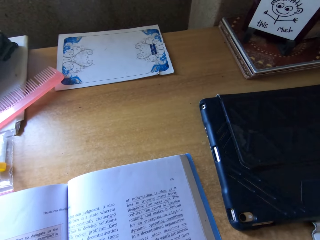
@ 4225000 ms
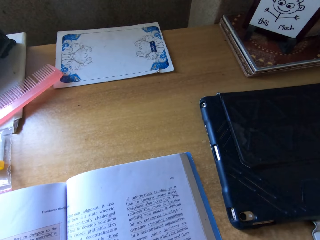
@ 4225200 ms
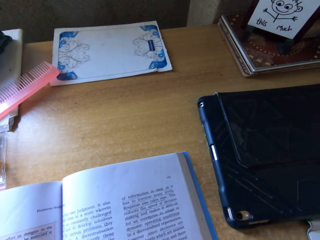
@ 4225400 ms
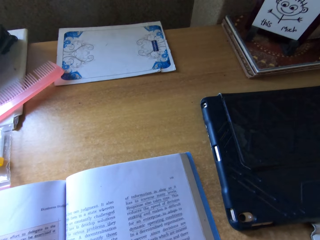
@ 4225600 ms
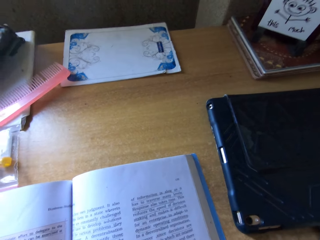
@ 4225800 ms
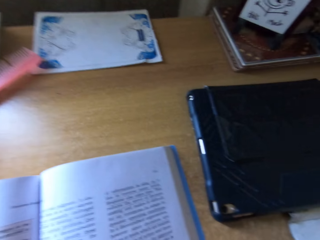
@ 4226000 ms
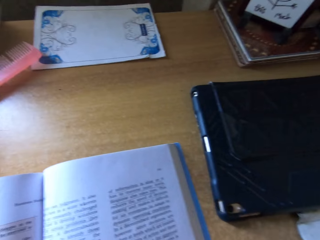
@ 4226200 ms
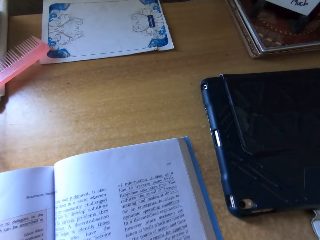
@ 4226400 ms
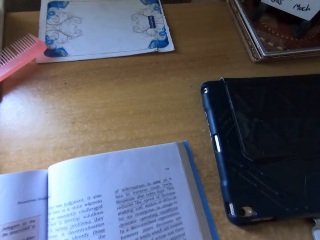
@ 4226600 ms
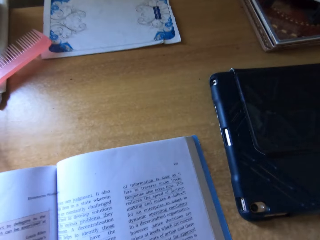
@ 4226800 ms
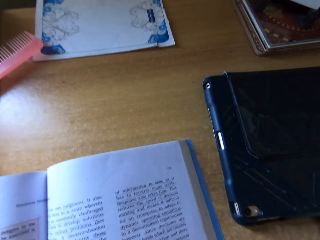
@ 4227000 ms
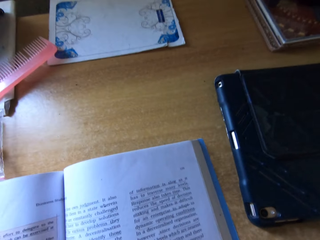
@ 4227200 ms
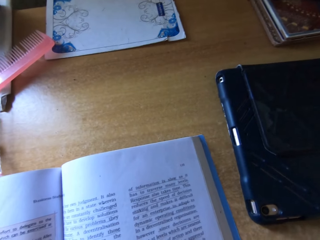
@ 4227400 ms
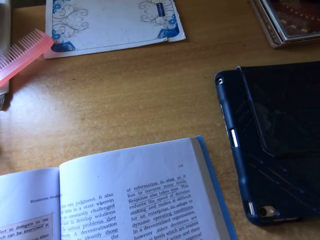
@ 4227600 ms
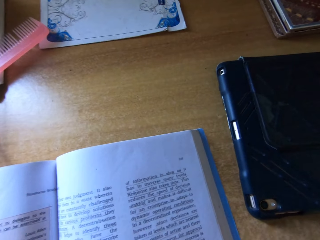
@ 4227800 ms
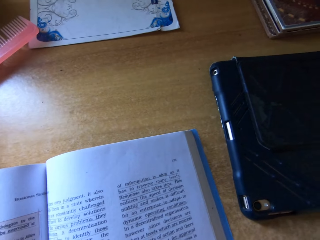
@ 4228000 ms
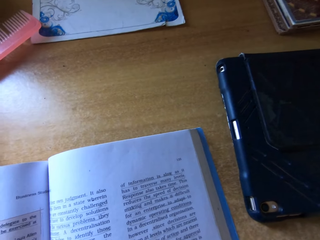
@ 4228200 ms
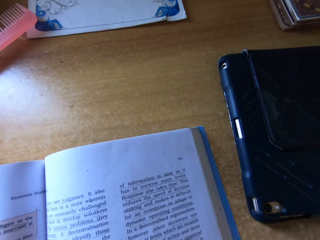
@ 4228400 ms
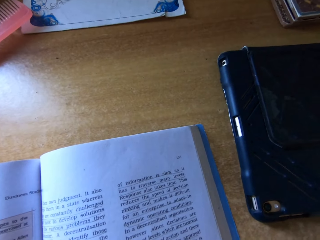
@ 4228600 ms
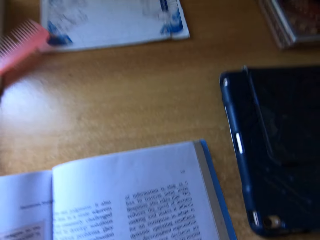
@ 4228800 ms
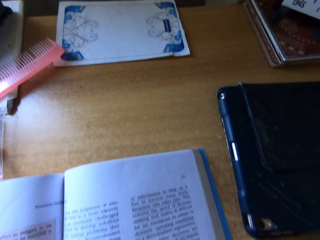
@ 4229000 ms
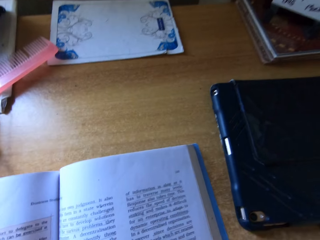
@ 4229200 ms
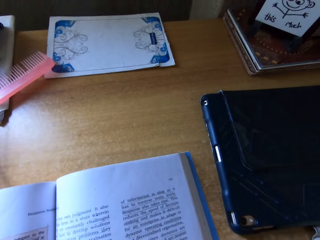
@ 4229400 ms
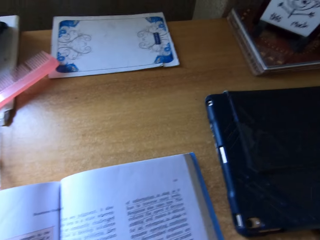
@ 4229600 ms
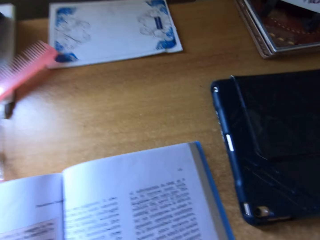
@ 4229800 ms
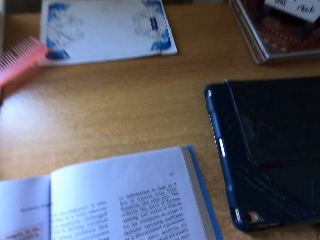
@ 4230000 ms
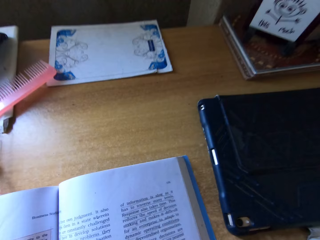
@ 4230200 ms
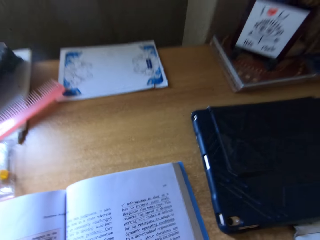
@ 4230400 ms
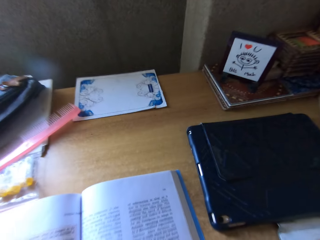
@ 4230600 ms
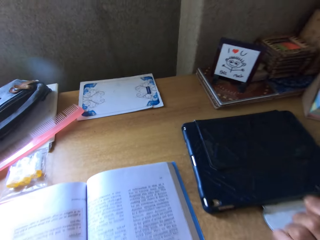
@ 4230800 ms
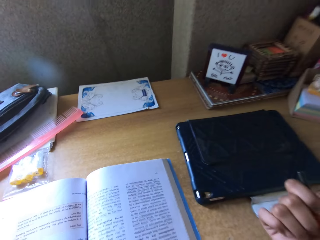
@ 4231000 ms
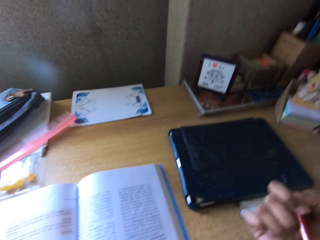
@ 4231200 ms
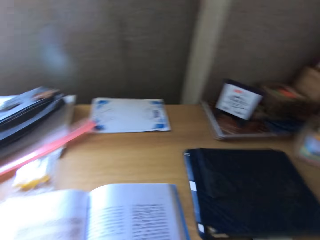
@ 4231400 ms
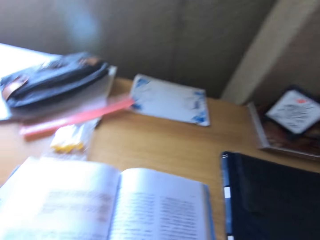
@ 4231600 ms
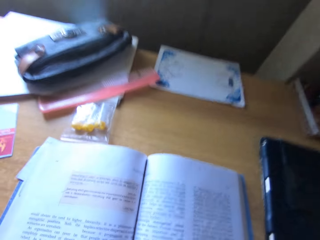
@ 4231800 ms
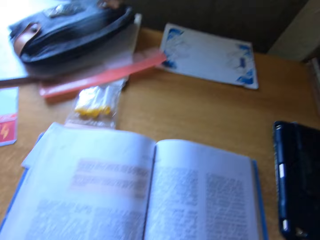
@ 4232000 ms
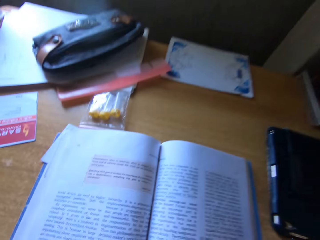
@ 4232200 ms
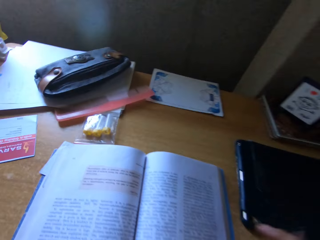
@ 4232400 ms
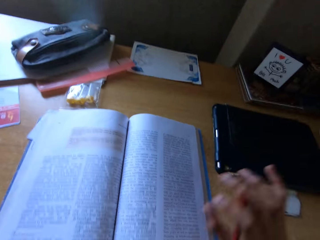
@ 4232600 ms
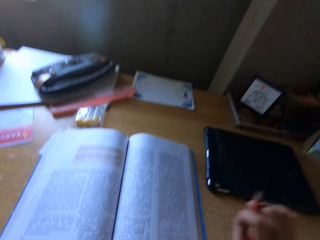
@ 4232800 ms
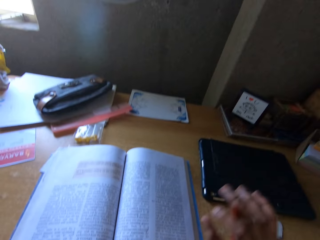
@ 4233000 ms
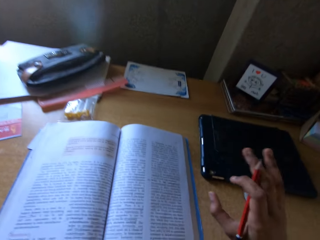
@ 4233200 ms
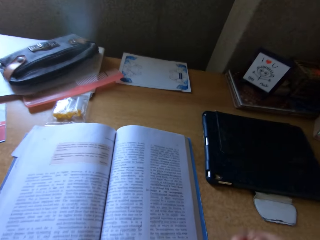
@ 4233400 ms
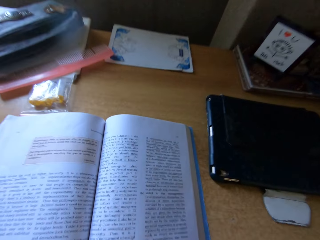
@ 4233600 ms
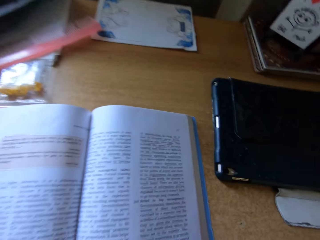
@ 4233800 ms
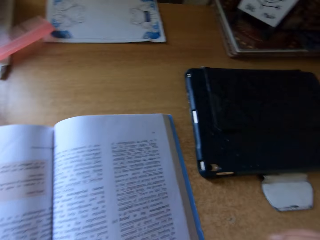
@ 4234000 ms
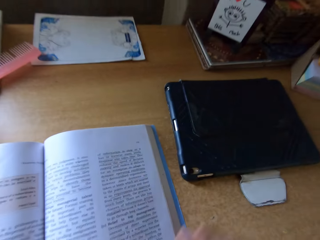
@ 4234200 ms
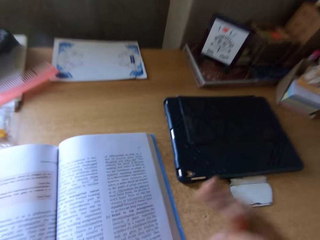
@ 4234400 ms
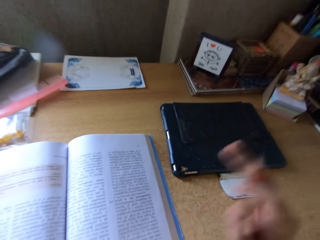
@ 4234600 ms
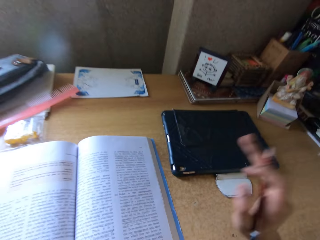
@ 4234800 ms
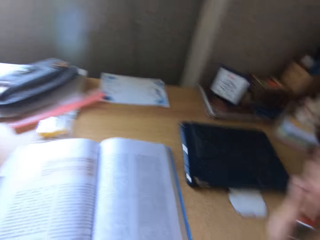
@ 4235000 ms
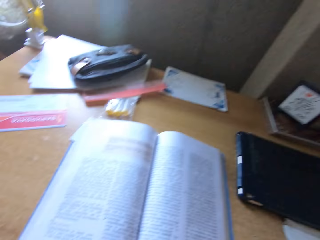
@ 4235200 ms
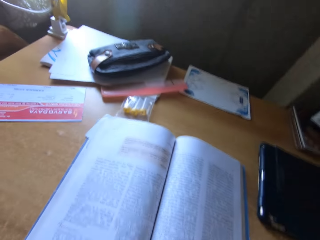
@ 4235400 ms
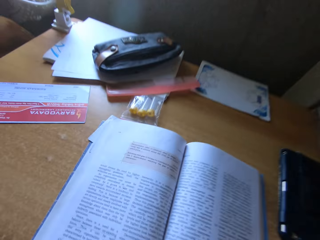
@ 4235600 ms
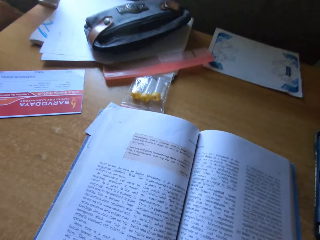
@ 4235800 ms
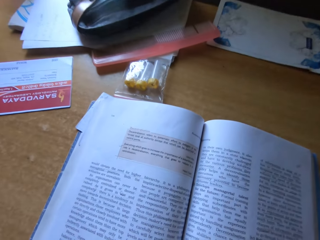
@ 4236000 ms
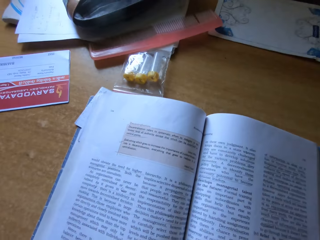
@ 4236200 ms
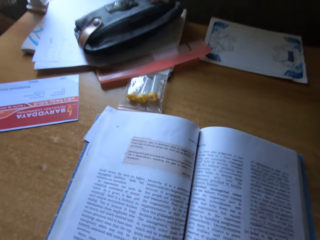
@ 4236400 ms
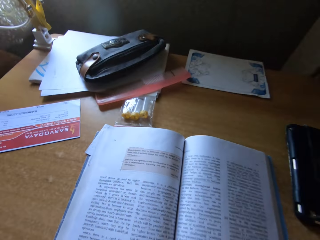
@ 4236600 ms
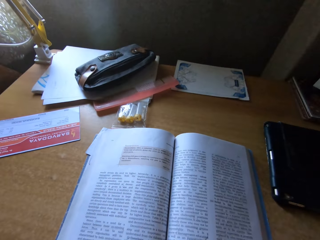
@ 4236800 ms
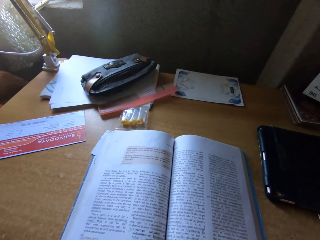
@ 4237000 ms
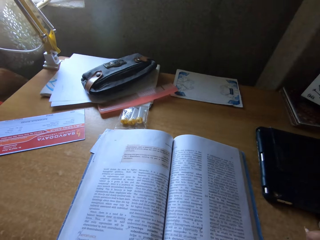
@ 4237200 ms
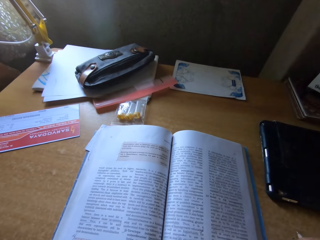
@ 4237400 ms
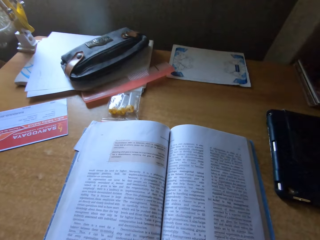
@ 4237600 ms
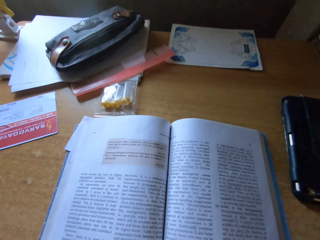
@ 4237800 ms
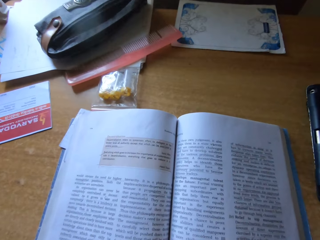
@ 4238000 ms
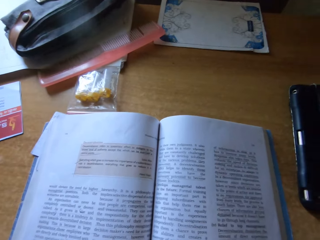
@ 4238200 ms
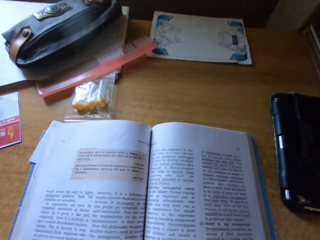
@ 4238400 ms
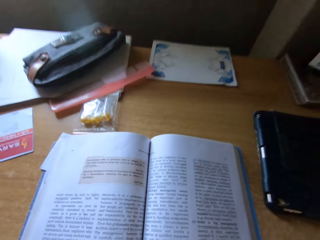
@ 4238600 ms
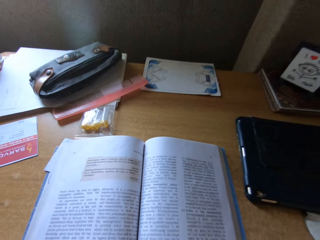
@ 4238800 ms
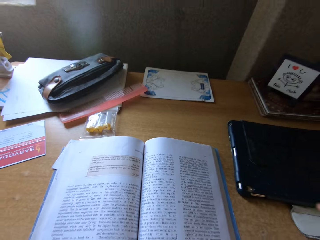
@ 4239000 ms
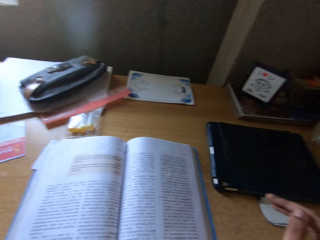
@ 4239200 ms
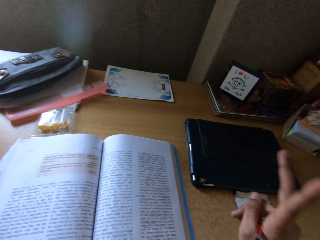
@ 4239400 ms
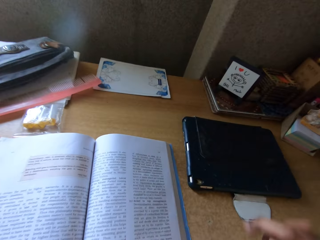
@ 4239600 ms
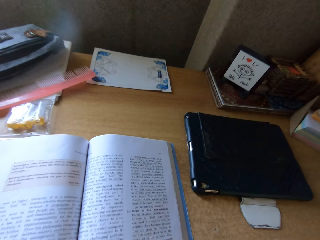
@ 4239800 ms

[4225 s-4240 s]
The camera wearer reads the textbook. They hold a pencil and read the textbook. They read the textbook again.

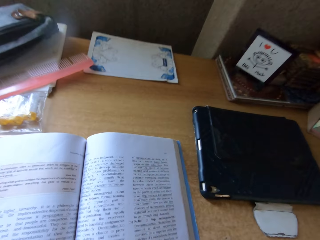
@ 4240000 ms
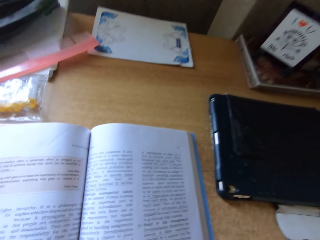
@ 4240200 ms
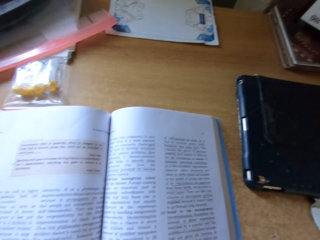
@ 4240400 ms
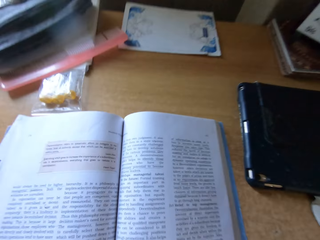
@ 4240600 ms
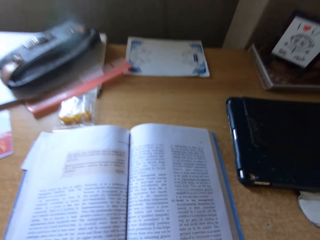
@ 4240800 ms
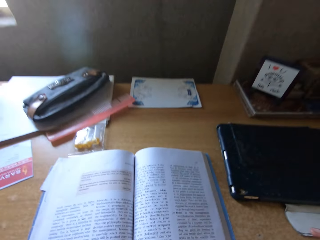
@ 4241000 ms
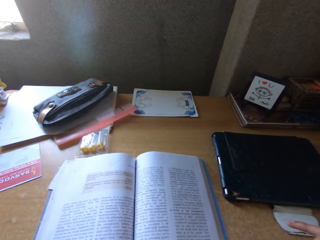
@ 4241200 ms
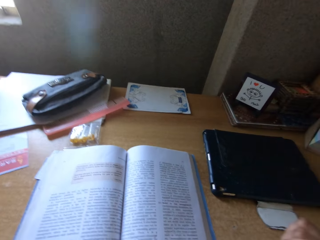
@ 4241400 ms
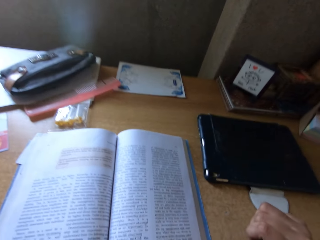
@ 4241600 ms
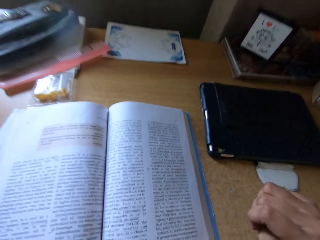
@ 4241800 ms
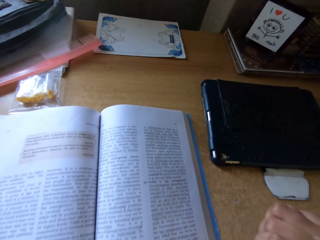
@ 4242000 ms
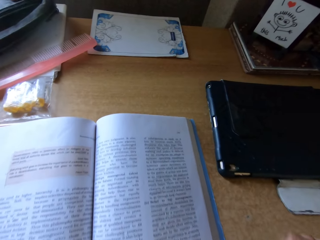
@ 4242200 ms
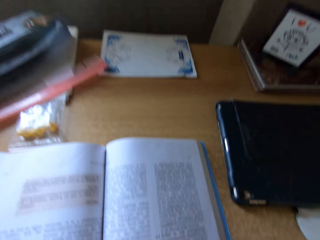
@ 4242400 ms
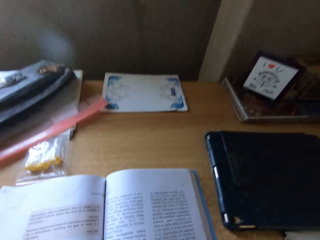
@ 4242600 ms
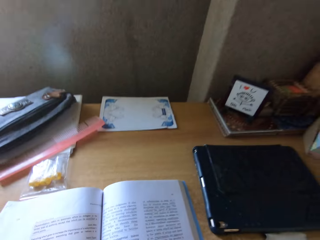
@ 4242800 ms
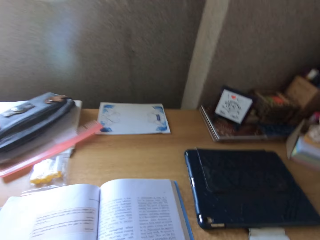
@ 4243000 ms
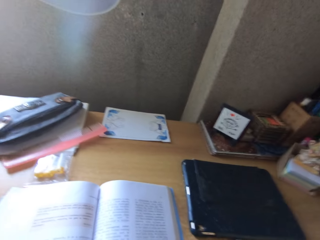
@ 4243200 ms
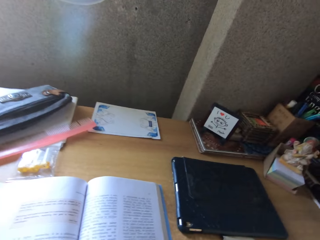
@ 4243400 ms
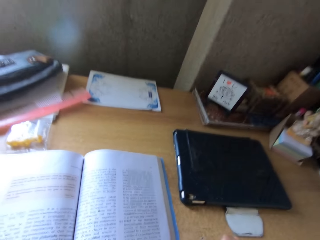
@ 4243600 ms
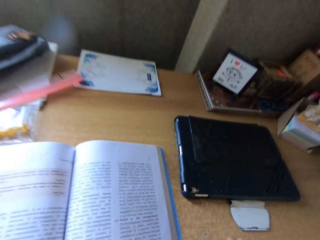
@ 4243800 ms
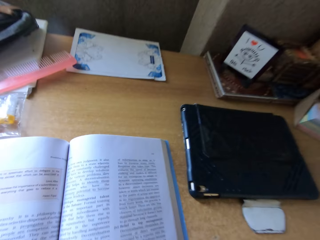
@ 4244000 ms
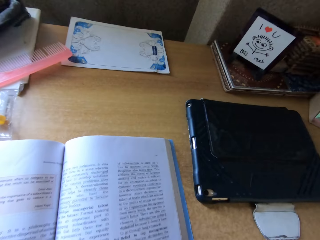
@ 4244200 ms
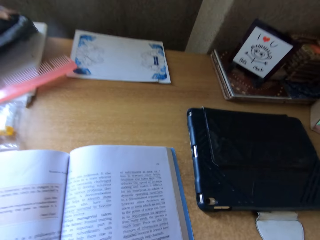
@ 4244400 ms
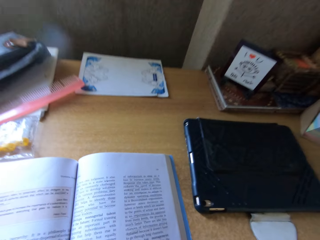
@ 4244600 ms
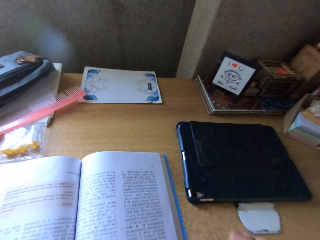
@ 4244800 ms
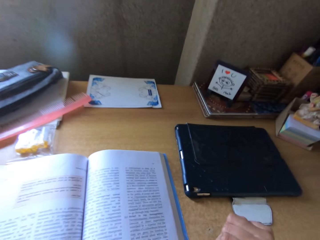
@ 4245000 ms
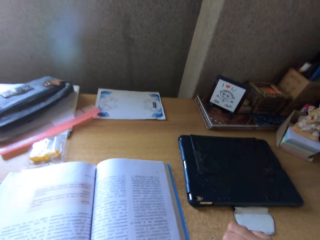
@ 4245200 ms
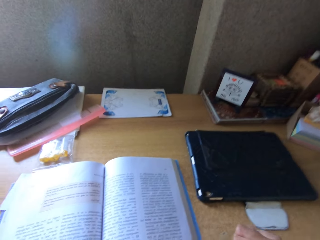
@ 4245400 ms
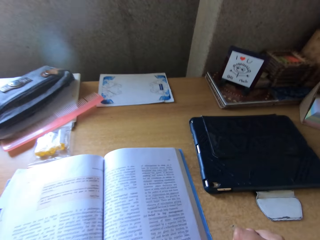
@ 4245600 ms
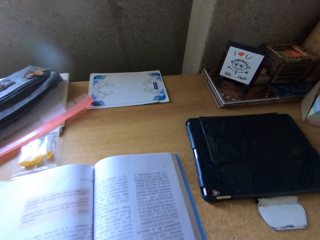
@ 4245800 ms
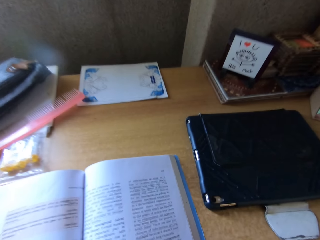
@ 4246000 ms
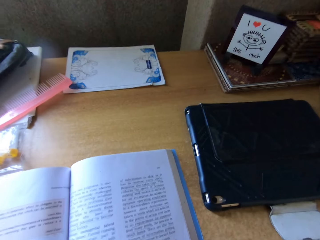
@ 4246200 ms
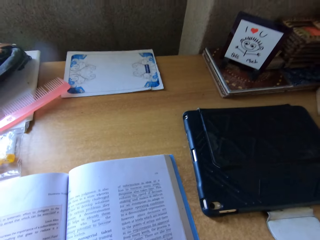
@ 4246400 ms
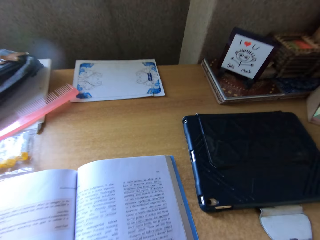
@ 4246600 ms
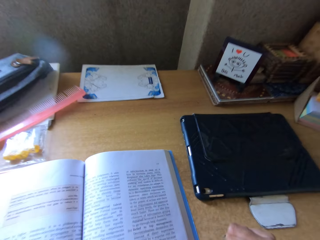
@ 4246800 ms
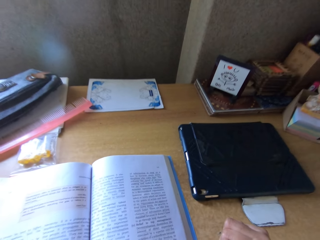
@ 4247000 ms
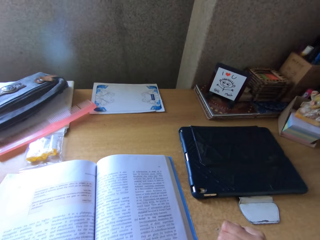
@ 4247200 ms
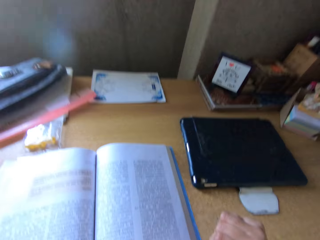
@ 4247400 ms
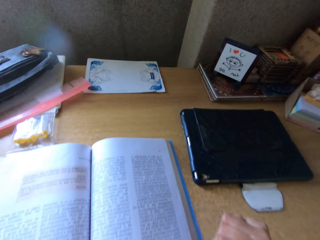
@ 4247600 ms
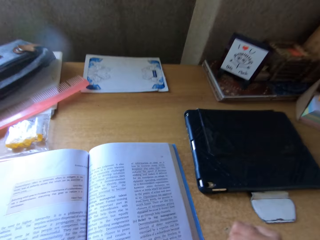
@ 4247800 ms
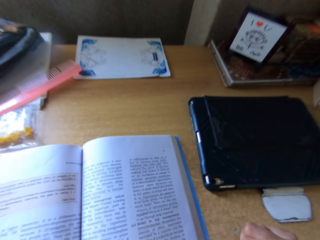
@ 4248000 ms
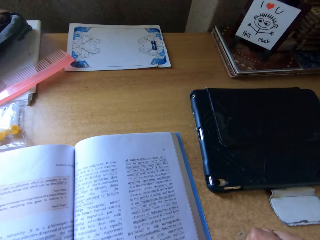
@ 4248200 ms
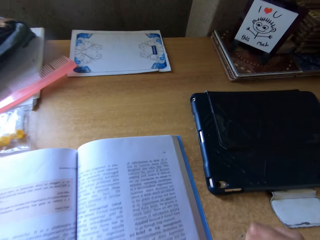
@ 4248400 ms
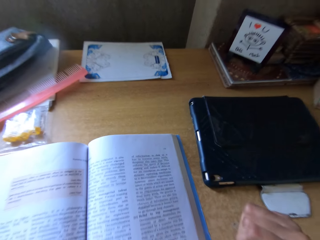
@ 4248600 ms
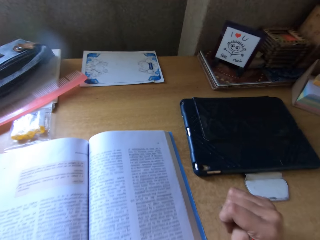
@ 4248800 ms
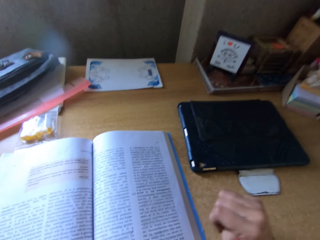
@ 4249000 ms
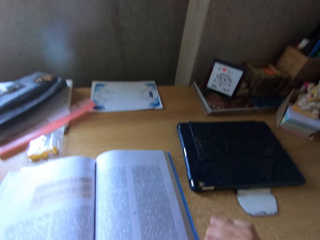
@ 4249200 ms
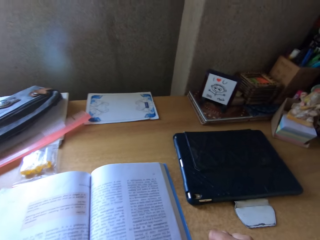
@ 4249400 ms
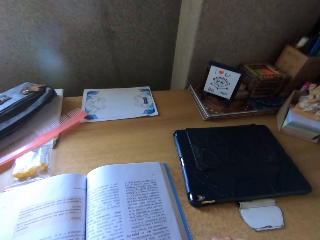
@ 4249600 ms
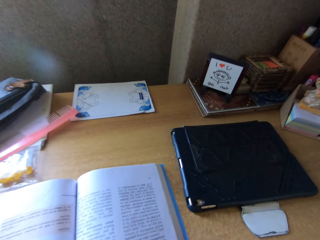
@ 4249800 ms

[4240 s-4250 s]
The camera wearer looks at the textbook.
